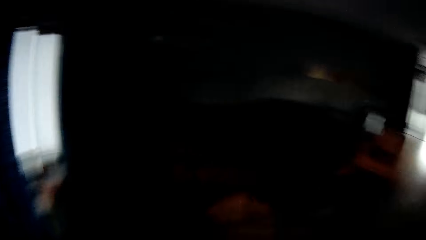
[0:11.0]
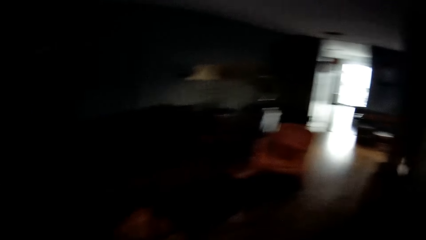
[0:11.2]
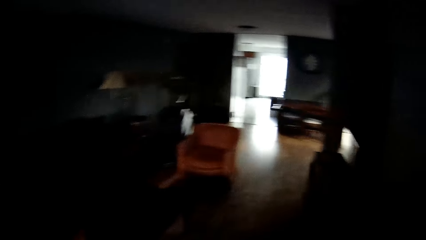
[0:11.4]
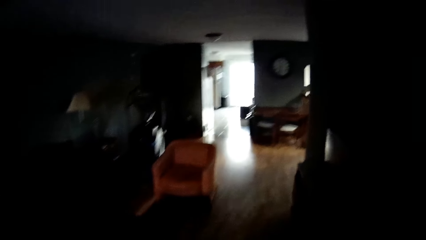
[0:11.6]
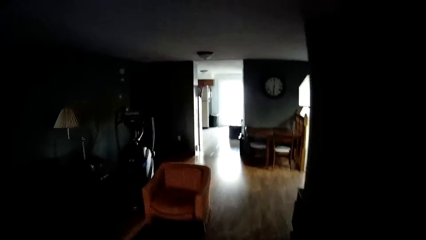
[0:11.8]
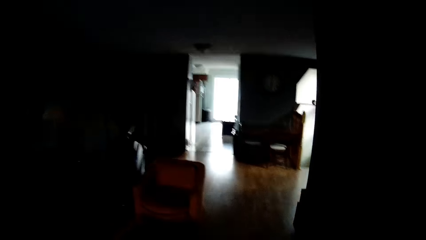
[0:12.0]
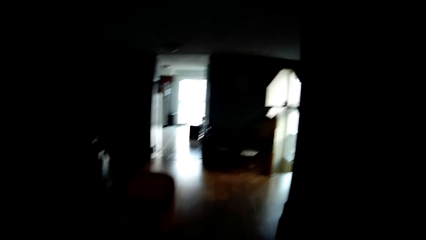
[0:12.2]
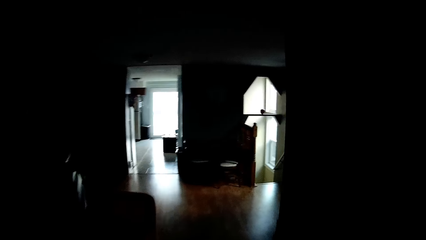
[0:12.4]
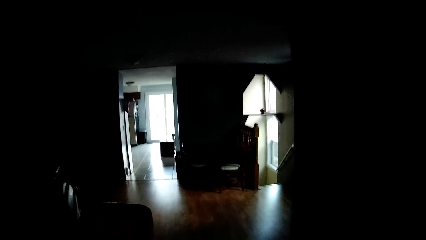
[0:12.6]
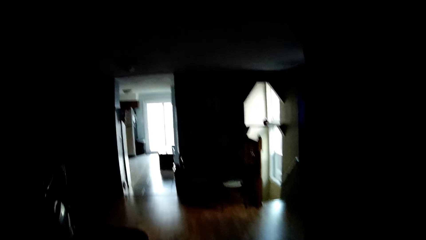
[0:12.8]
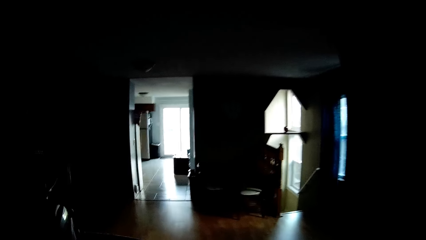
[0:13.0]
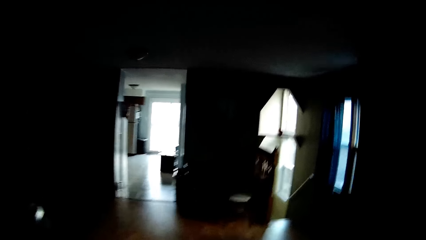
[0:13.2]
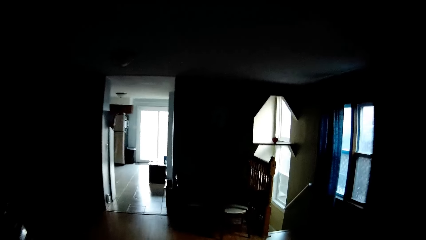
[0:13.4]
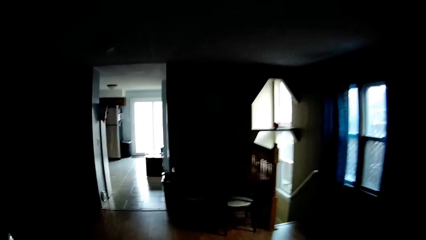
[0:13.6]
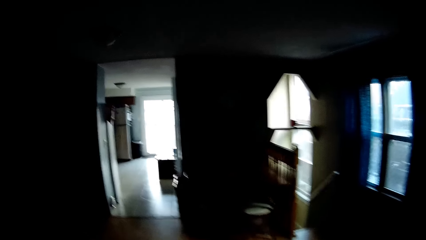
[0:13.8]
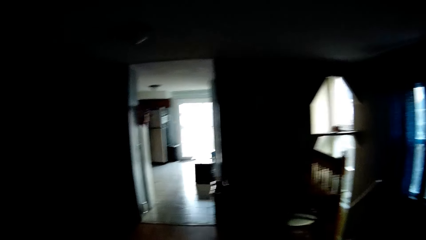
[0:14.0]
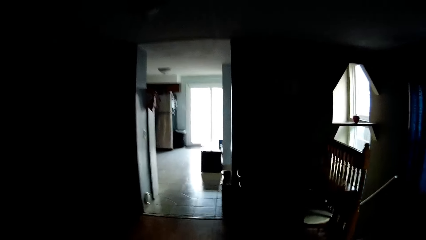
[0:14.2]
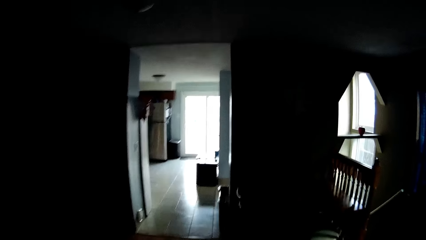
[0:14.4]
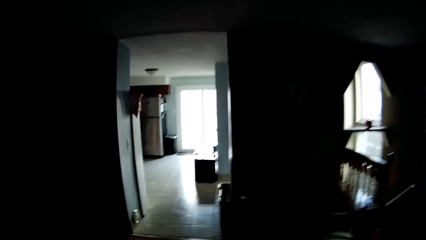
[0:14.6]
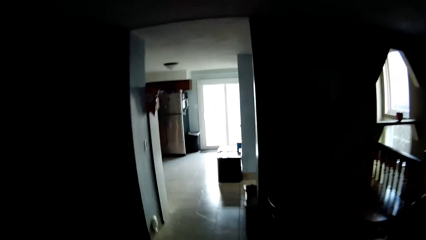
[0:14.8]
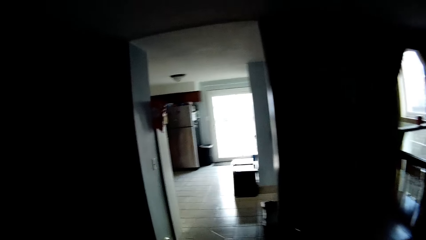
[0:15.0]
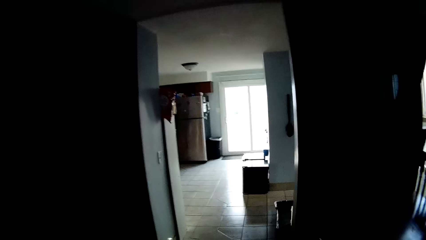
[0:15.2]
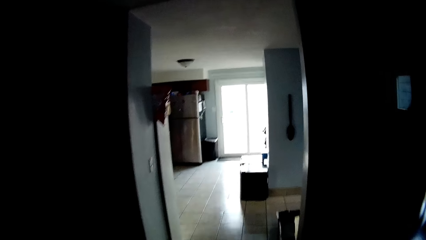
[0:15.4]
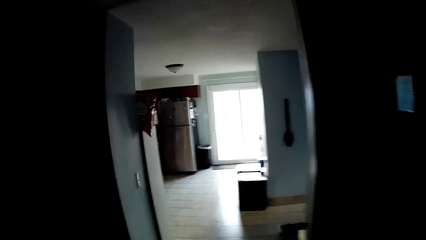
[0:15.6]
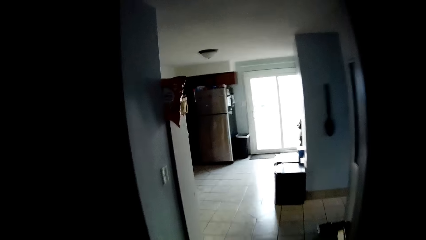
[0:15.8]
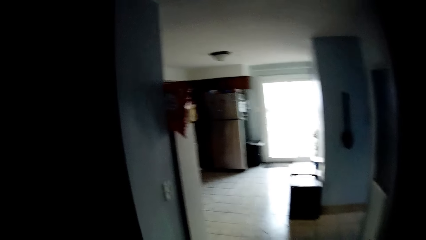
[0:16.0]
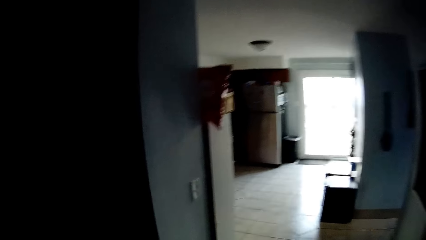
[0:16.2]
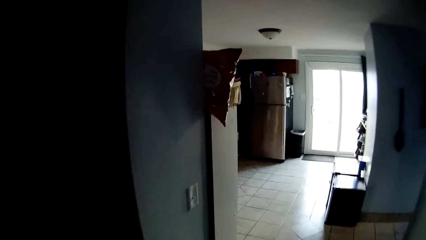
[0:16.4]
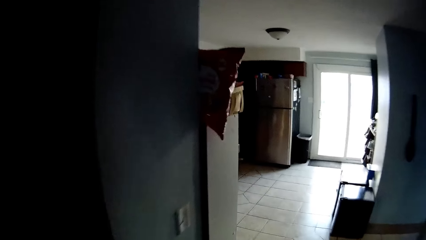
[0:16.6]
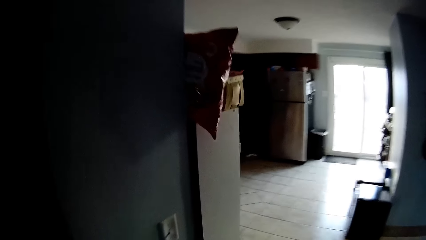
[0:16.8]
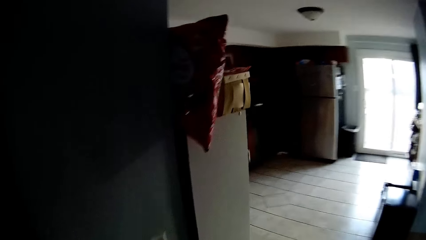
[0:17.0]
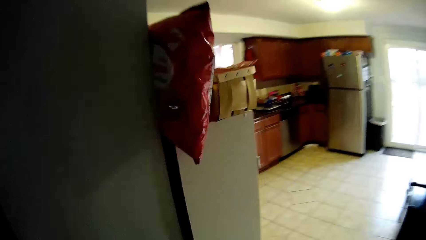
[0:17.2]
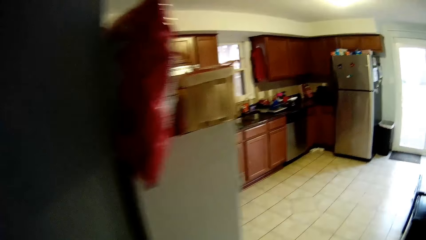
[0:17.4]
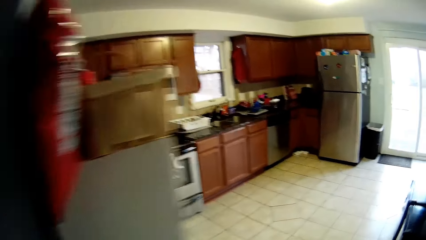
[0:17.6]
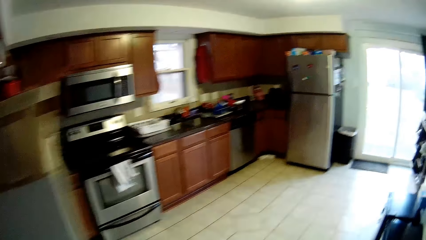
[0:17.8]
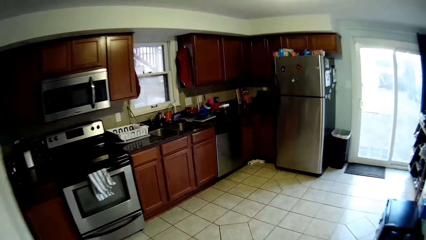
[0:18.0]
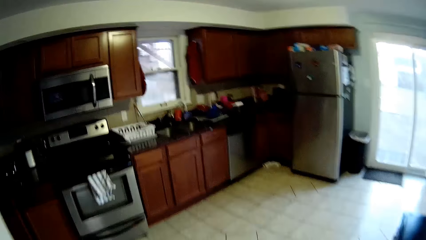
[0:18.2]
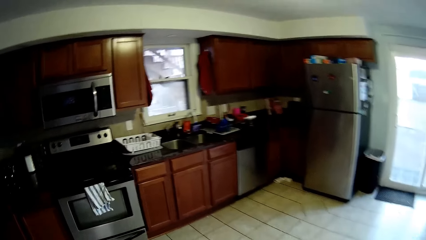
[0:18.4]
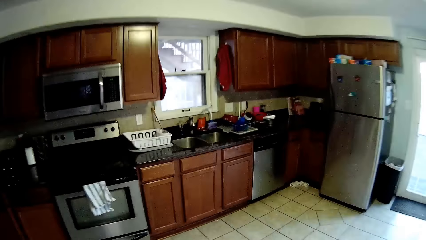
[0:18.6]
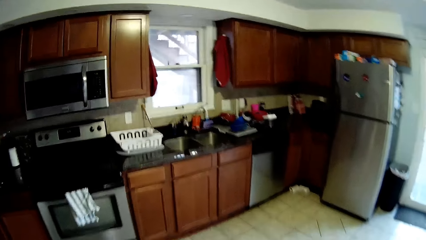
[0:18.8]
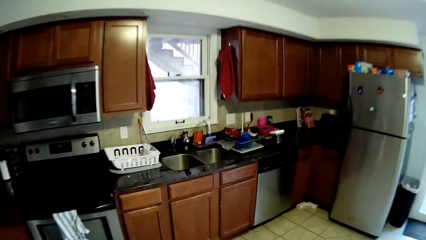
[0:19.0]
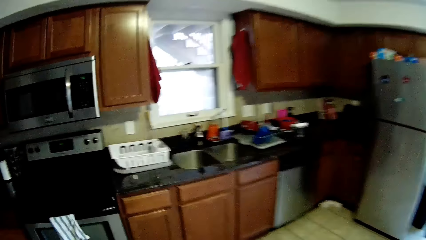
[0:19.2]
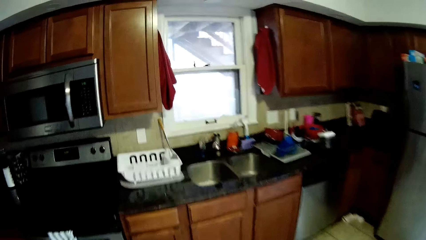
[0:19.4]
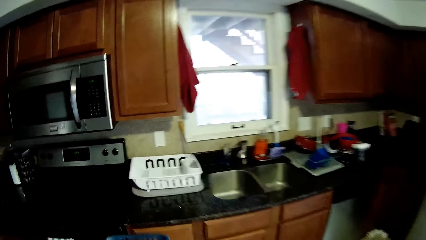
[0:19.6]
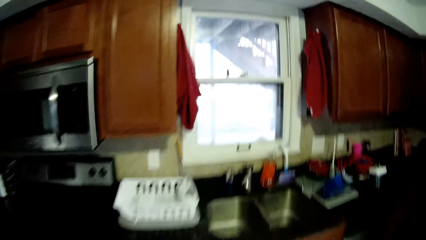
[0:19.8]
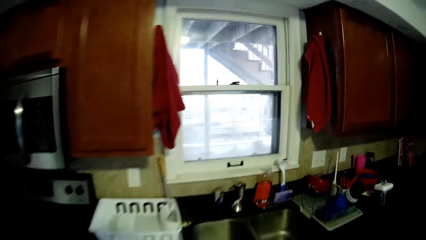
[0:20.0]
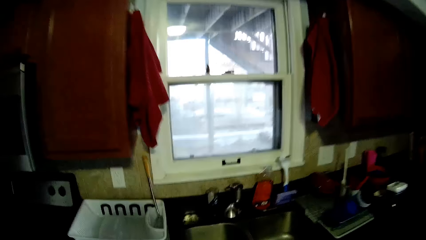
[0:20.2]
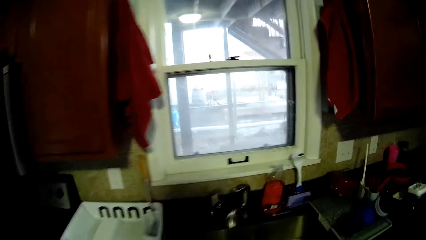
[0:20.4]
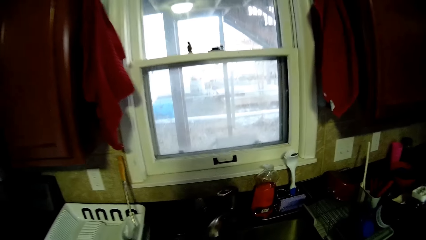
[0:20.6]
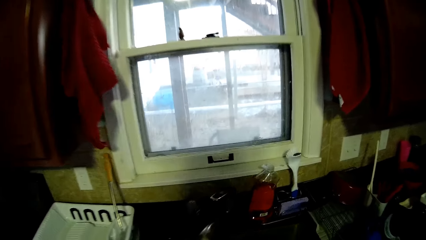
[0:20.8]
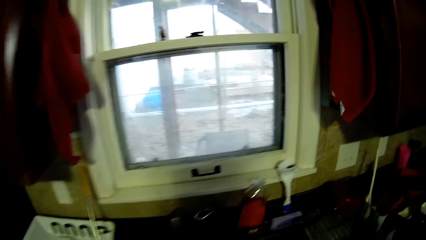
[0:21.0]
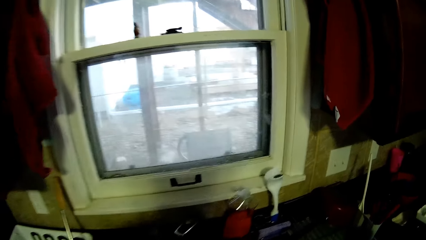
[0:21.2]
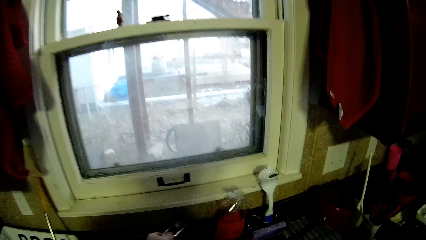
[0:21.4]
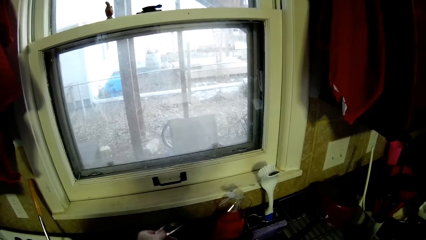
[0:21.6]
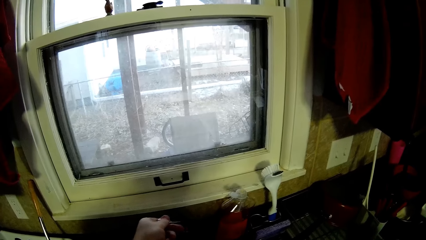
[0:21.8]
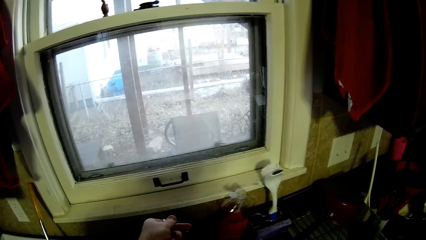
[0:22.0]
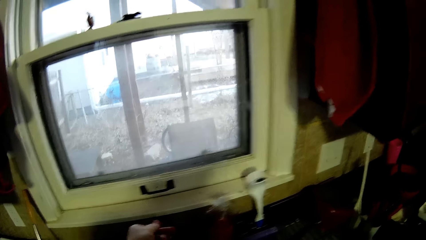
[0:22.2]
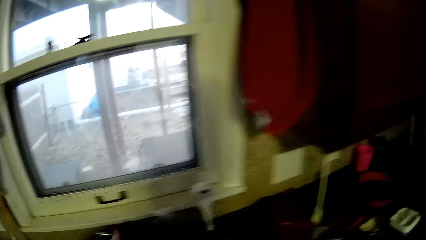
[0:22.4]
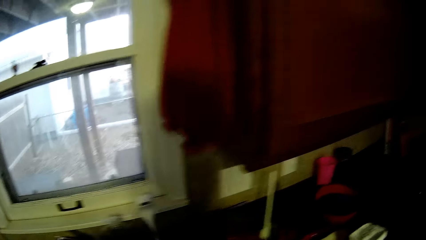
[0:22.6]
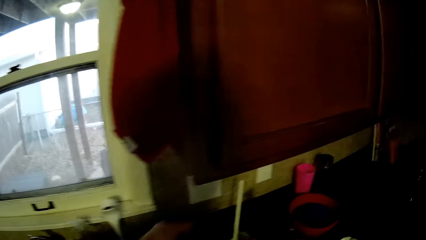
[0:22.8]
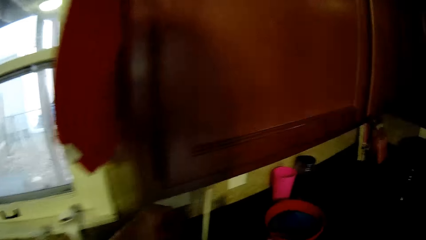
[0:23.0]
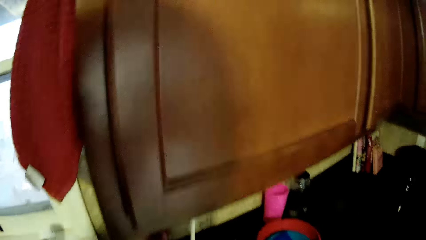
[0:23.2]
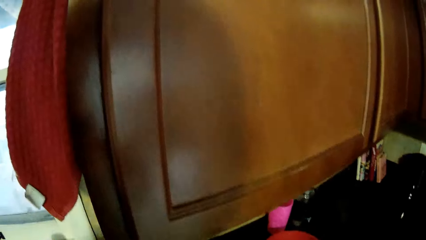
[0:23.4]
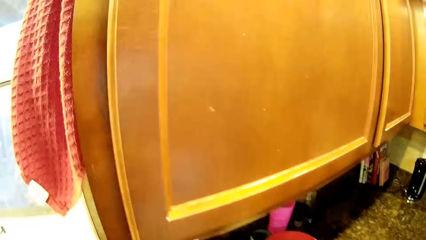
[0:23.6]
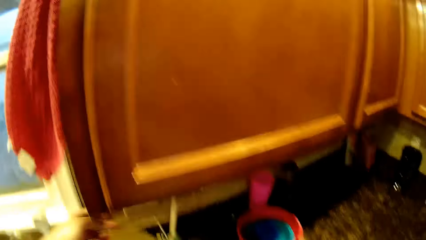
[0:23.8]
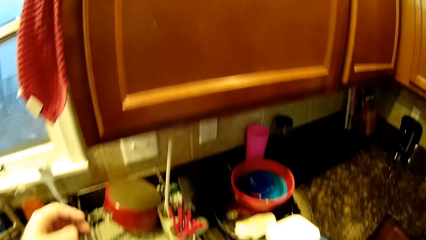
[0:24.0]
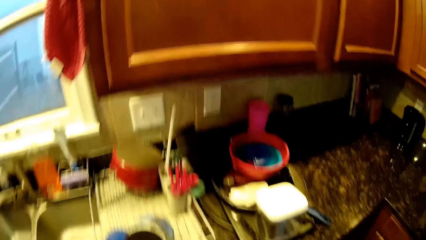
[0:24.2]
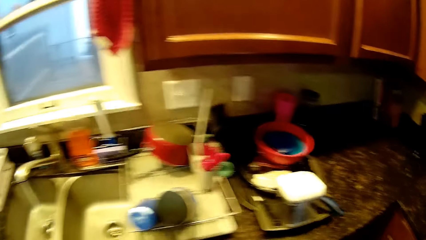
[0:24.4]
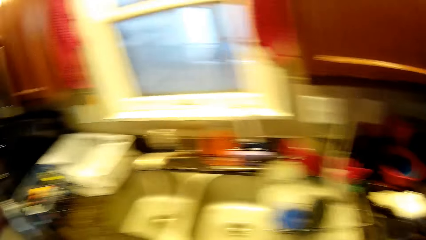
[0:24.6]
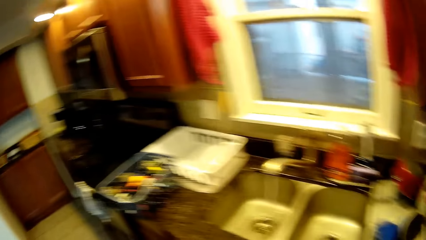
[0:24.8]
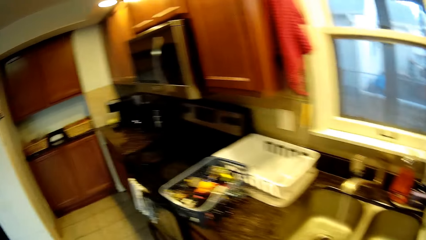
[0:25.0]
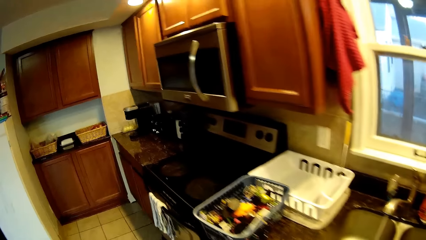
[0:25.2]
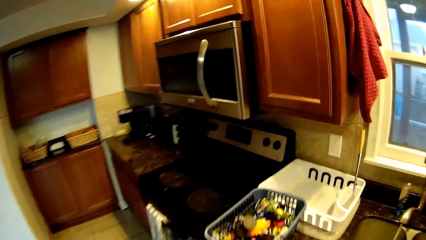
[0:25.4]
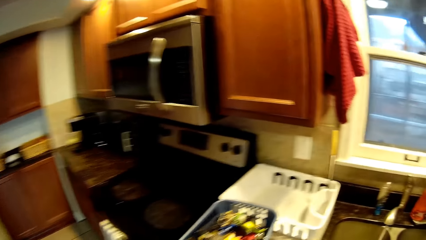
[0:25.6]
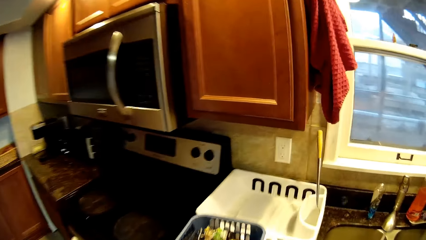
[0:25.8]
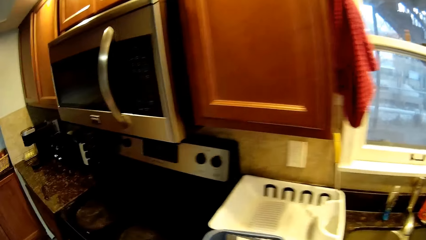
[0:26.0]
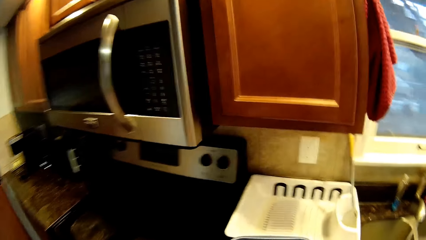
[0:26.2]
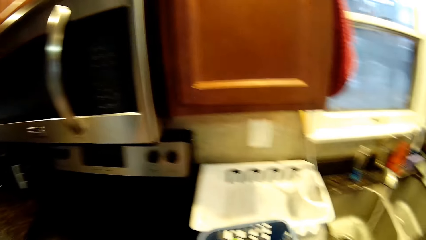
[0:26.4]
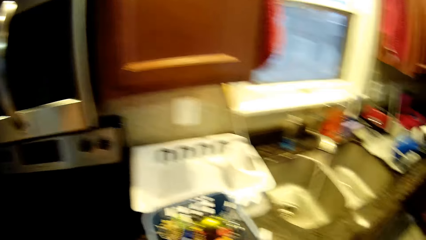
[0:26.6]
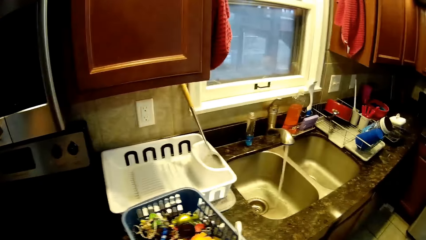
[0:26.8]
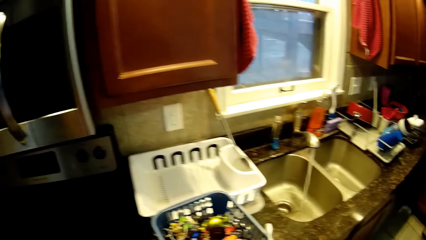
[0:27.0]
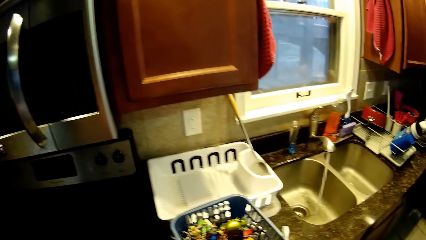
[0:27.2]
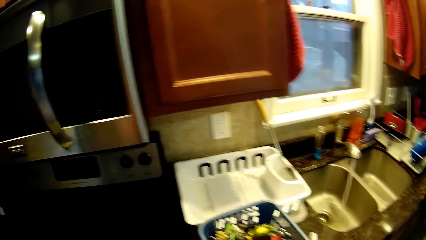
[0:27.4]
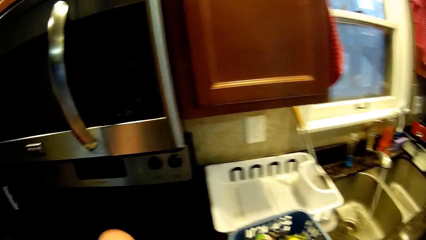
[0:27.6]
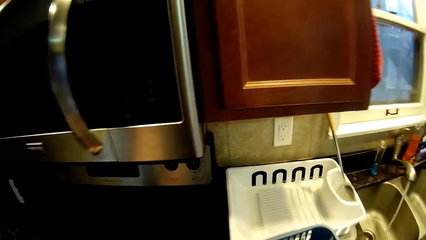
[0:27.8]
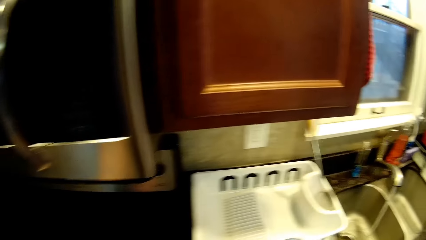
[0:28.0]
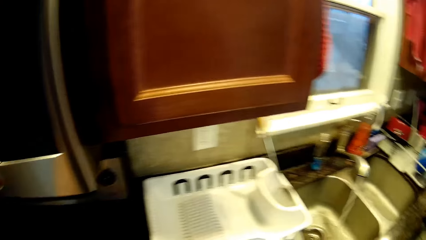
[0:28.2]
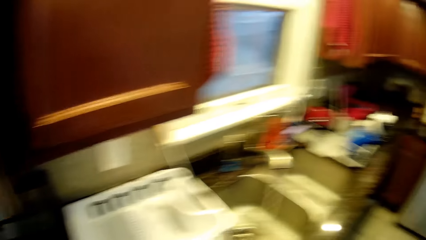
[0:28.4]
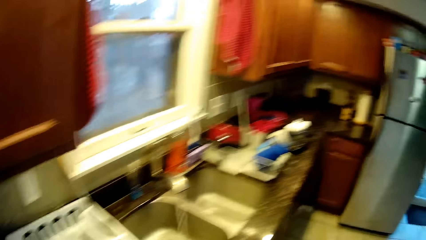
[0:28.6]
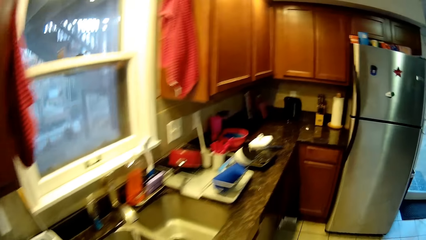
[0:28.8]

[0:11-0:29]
The camera wearer walks inside the house. They put on the light. They walk in the kitchen. They put the basket on the kitchen counter. They open a tap of water. They switch on the lights. They walk in the kitchen.
